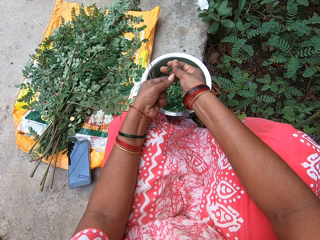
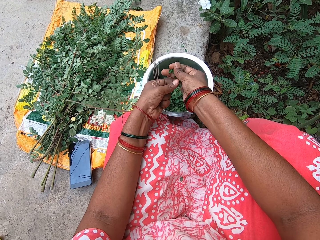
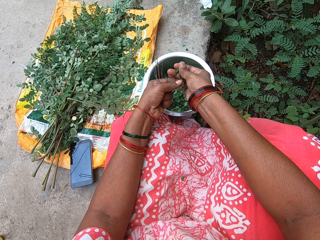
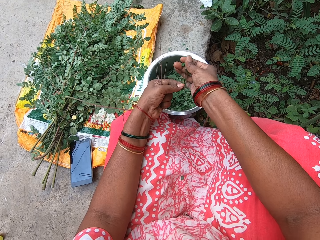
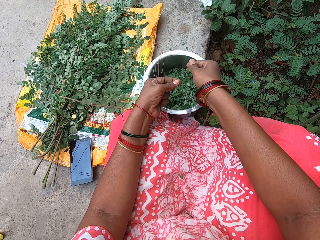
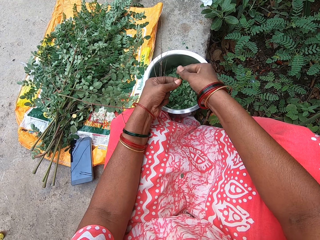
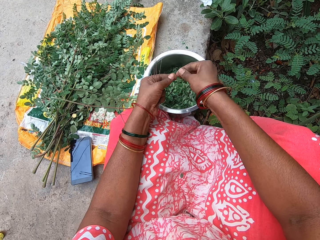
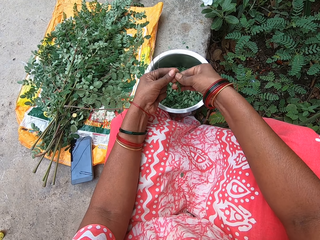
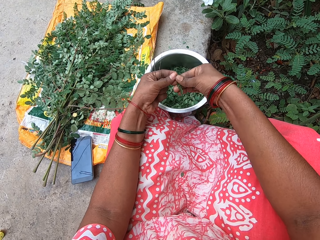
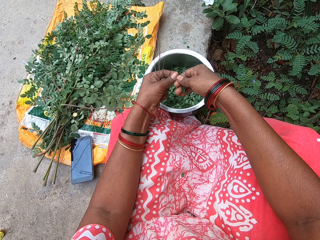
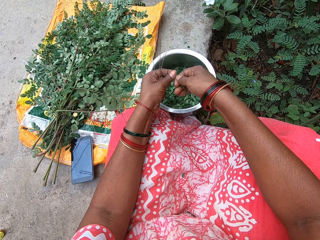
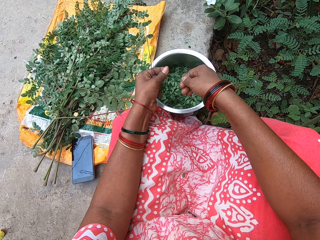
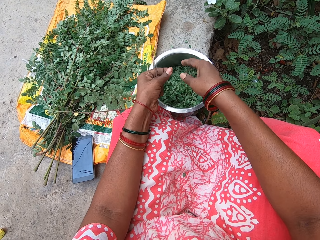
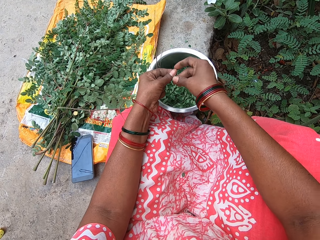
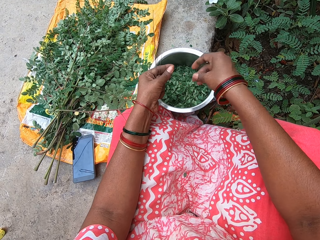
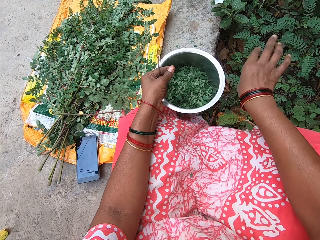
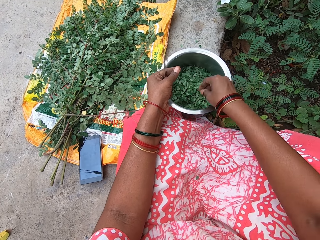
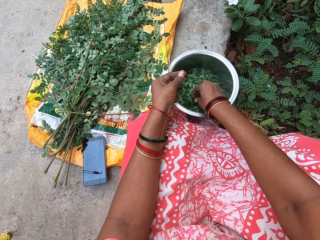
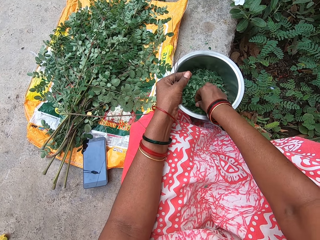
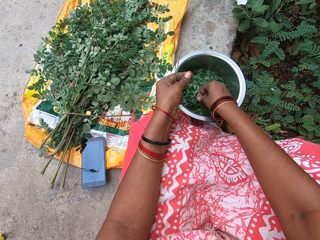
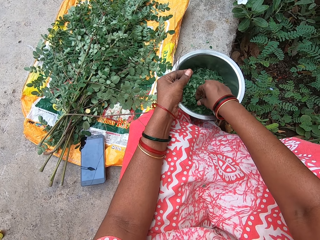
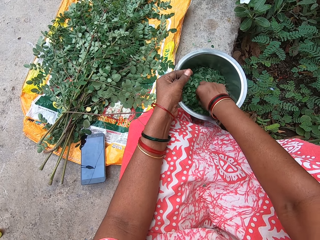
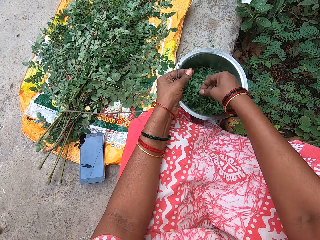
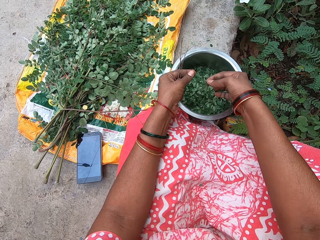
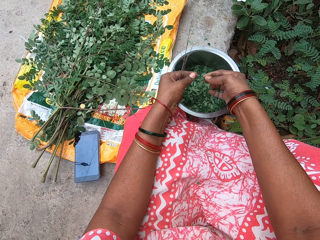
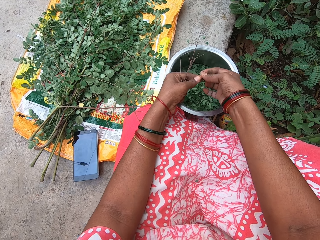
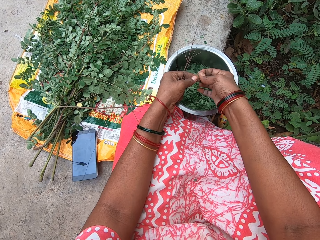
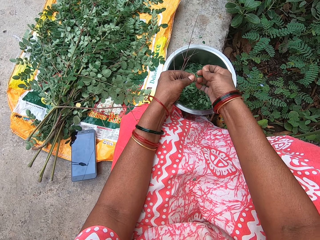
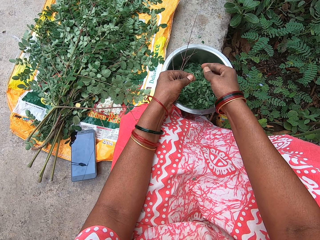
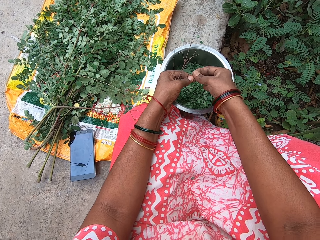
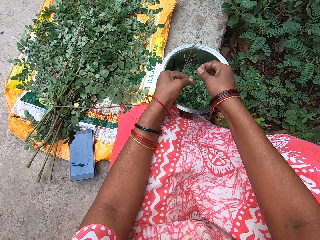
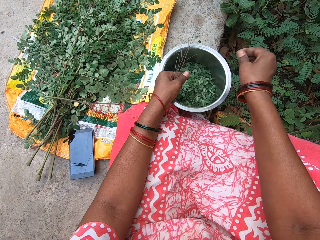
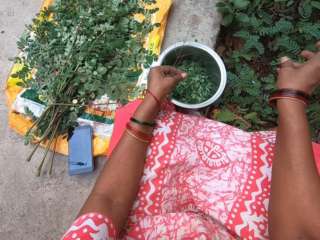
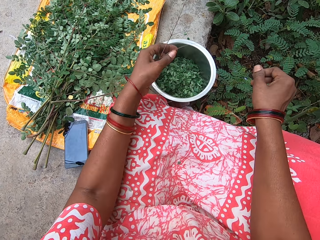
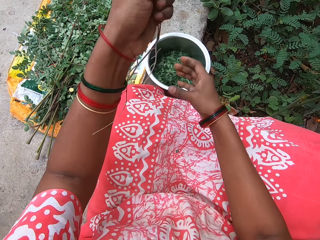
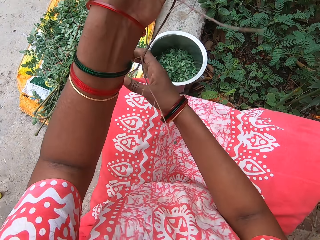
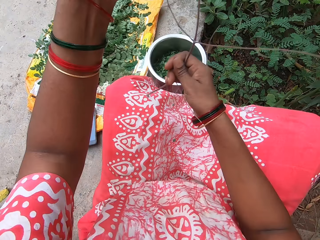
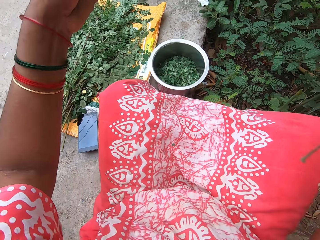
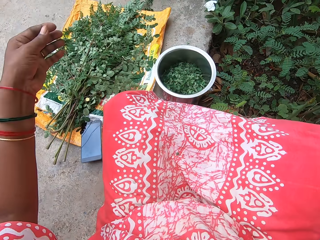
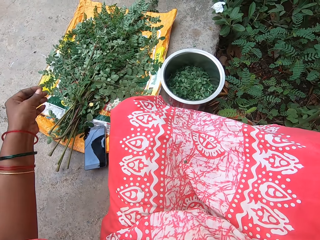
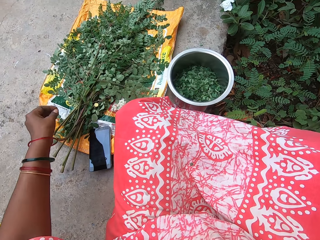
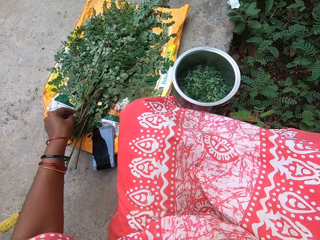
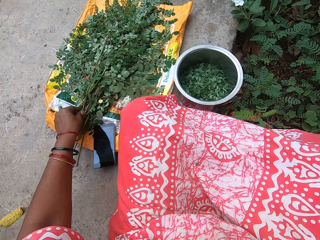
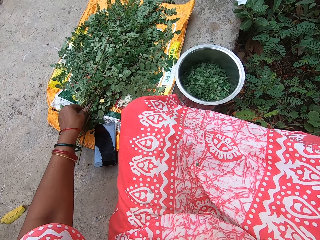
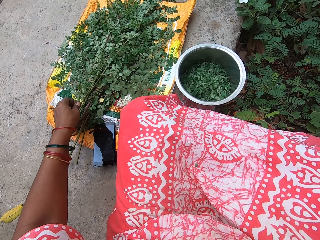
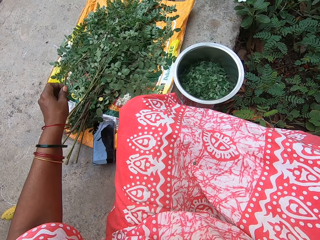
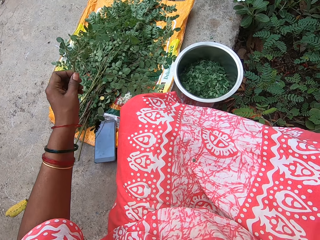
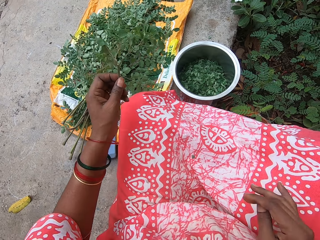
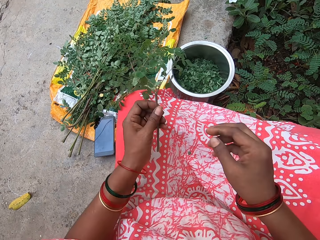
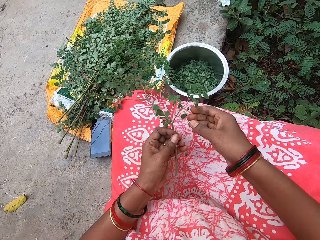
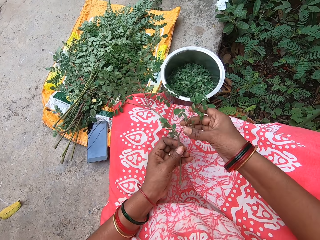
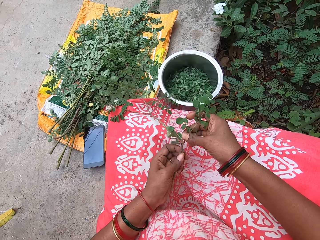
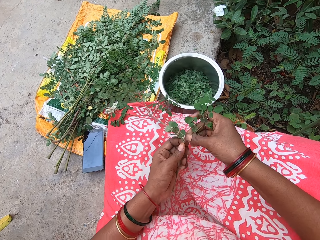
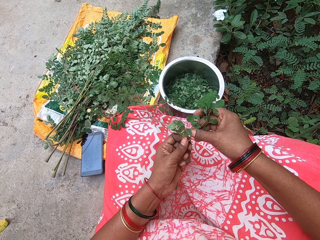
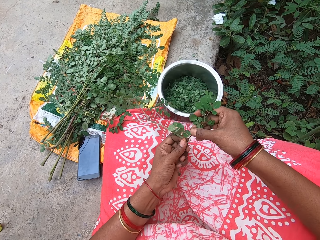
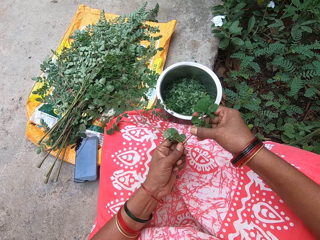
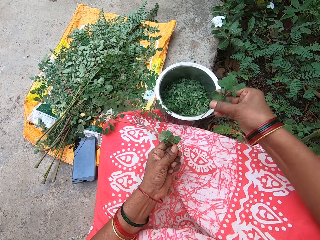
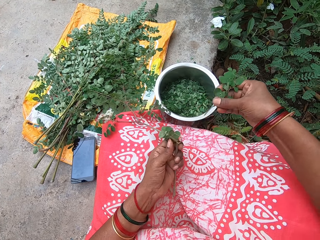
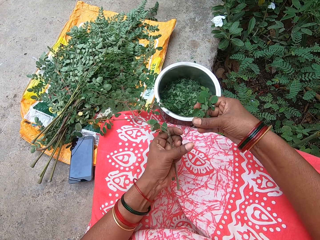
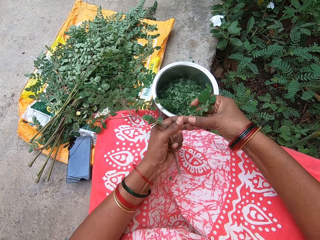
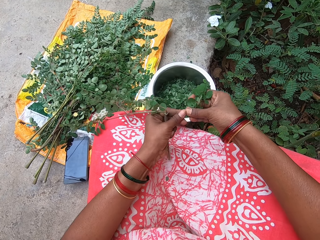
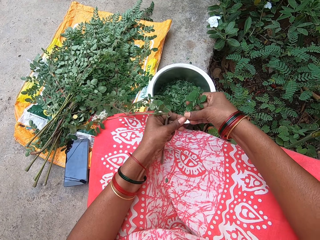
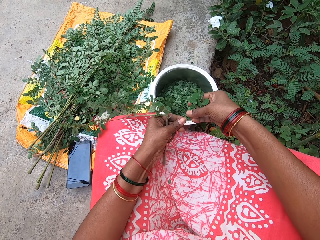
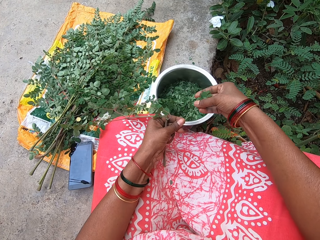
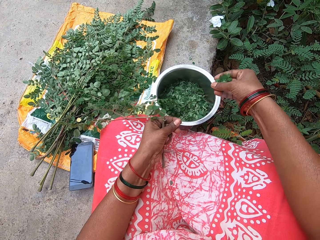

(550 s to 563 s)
The camera wearer puts the vegetable in her right hand into the plate. She picks a vegetable from the plate with her right hand. She holds the leaf stalk with both hands. She plucks leaves from the leaf stalk in her left hand with her right hand. She drops the leaves in the plate on the floor with her right hand. She passes the leaf stalk from her left hand to her right hand. She moves her hand. She drops the stalk on the floor with her right hand. She passes the leaf stalk from her left hand to her right hand. She lifts the stalk, holds the stalk with the other hand, and moves her hand. She drops the stalk on the floor with her right hand. She picks a leaf stalk from a sack on the floor with her left hand. She moves her hand. She plucks leaves from the leaf stalk in her left hand with her right hand.

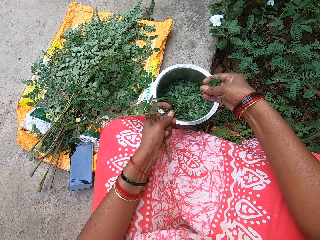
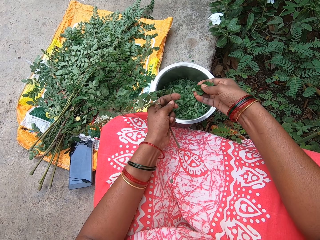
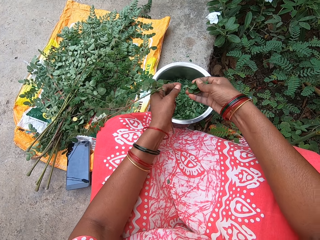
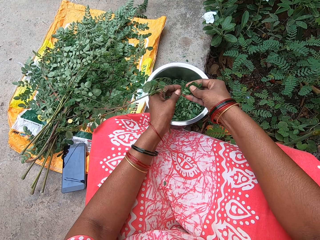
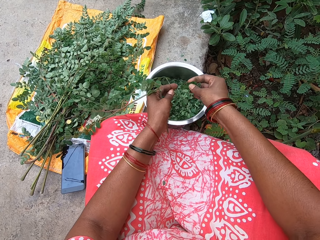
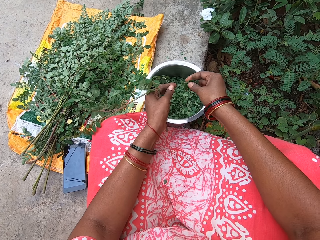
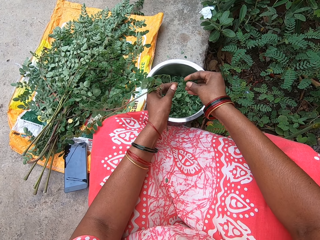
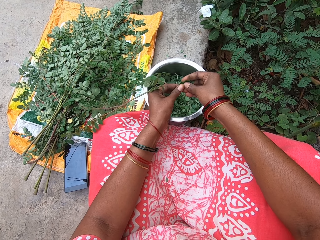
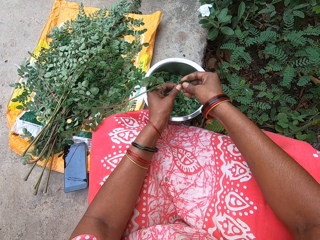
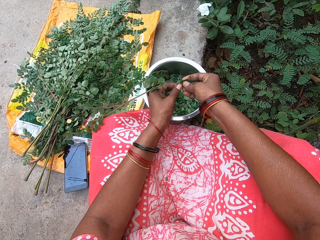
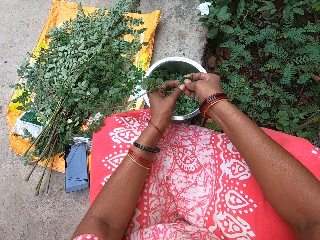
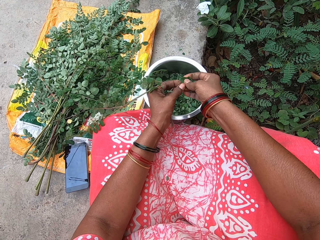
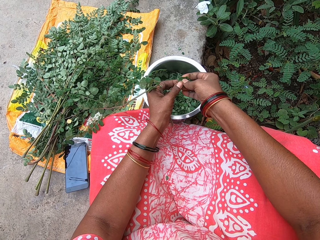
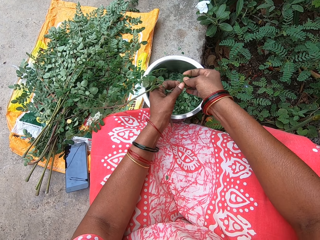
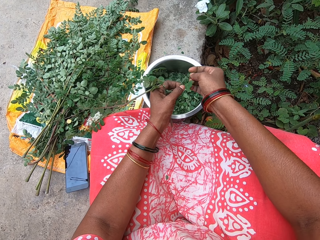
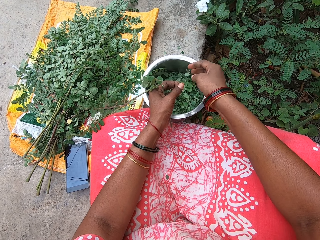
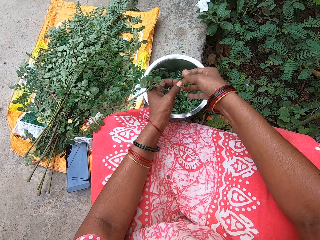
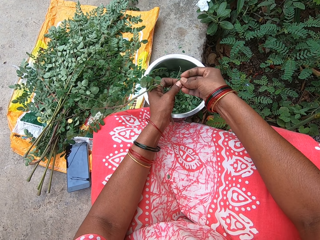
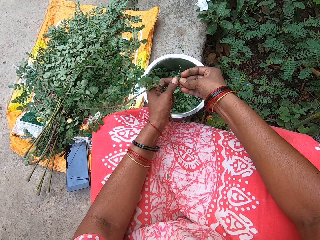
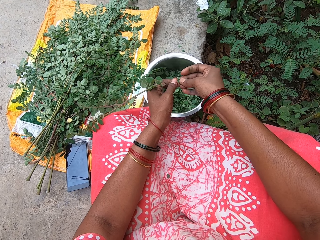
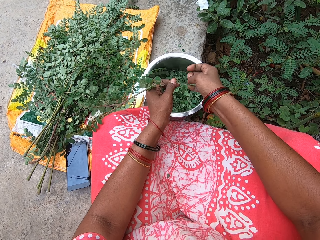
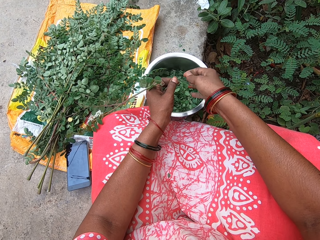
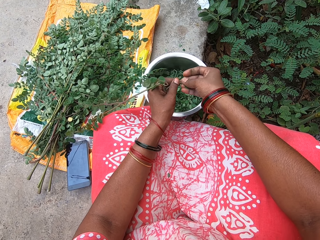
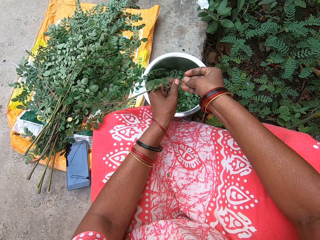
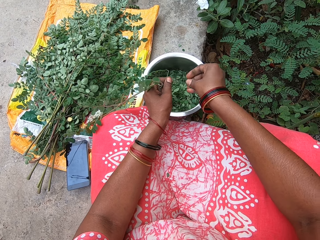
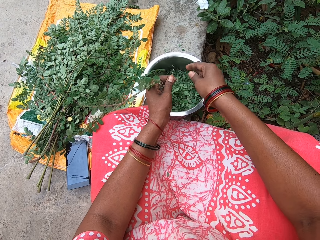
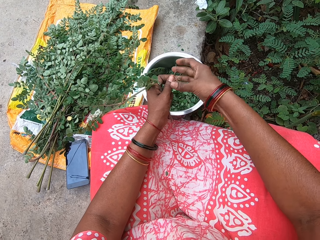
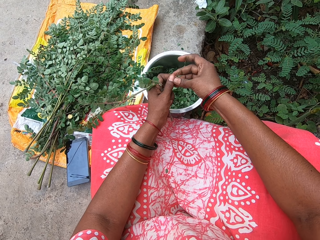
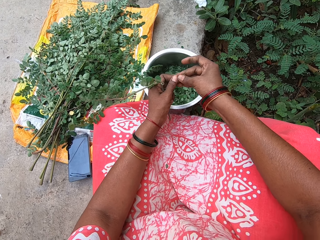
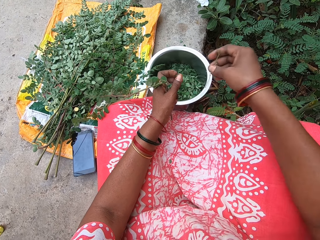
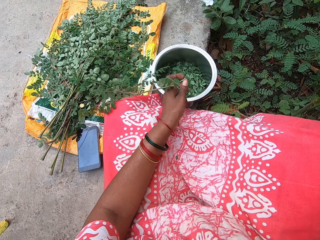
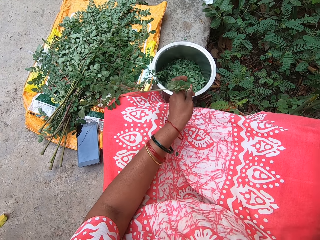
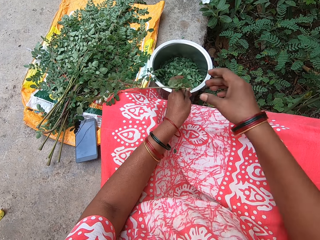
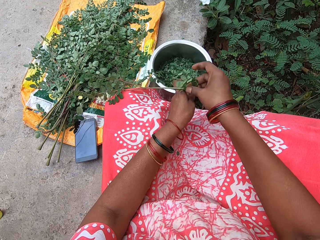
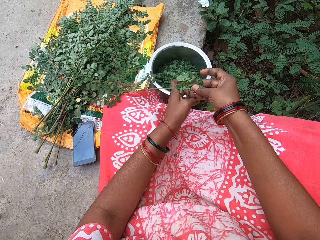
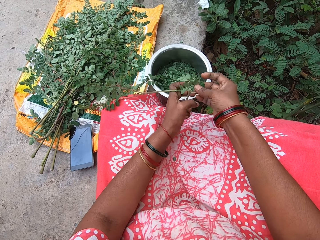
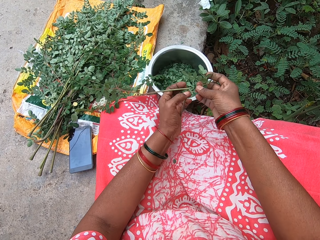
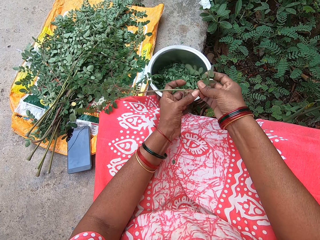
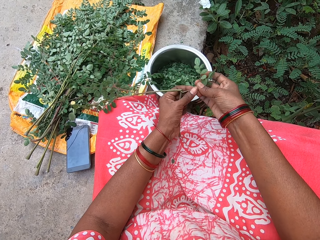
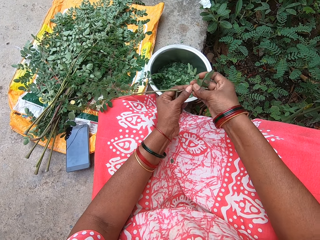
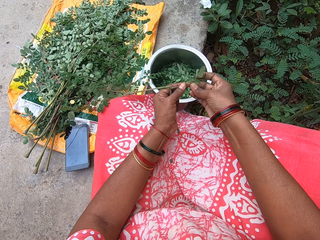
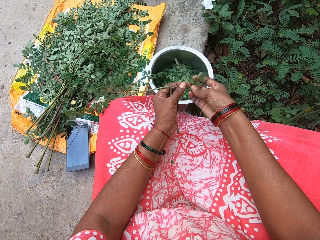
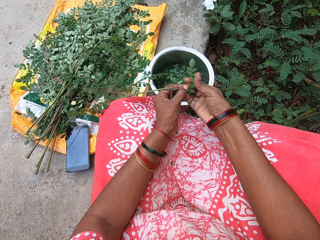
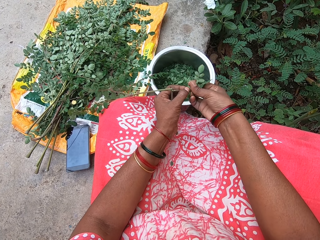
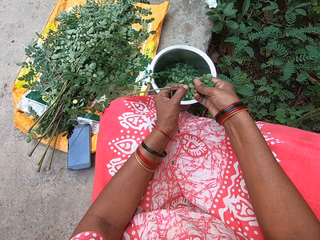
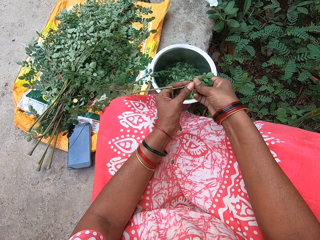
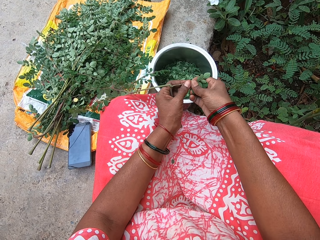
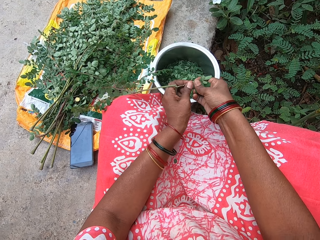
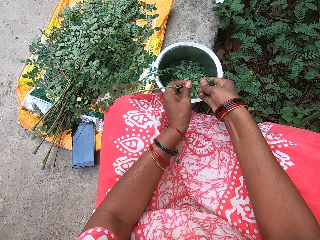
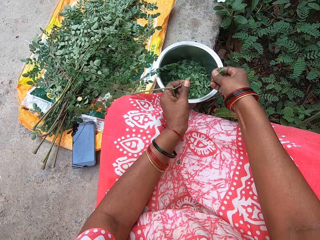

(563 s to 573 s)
The camera wearer drops the leaves in the plate on the floor with her right hand. She plucks leaves from the leaf stalk in her left hand with her right hand. She cuts the leaves with her hand. She drops the leaves in the plate on the floor with her right hand. She plucks leaves from the leaf stalk in her left hand with her right hand. She drops the leaves in the plate on the floor with her right hand. She passes the leaf stalk from her left hand to her right hand. She moves her hand. She drops the stalk on the floor with her right hand. She plucks leaves from the leaf stalk in her left hand with her right hand.
